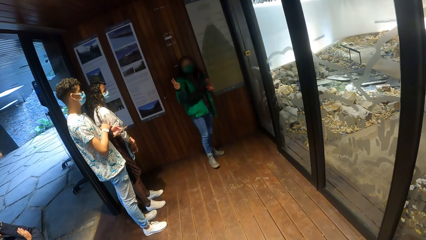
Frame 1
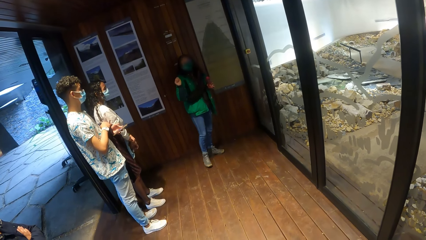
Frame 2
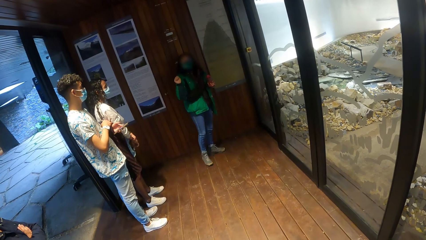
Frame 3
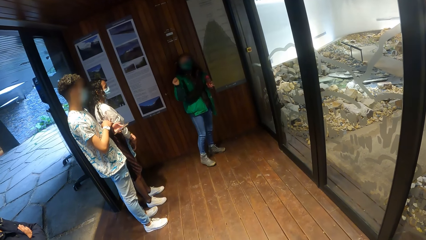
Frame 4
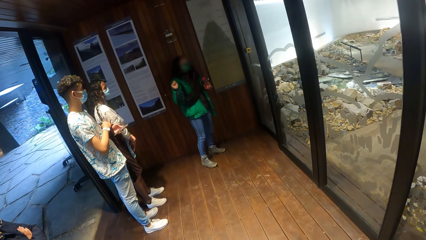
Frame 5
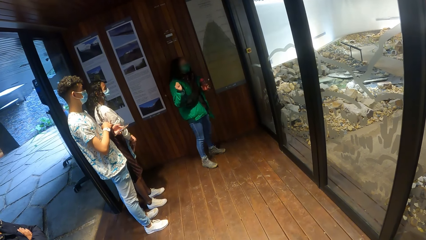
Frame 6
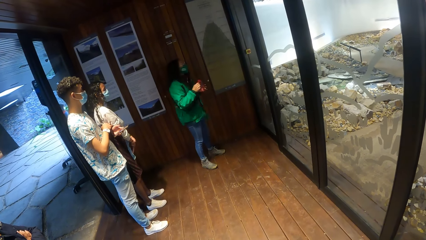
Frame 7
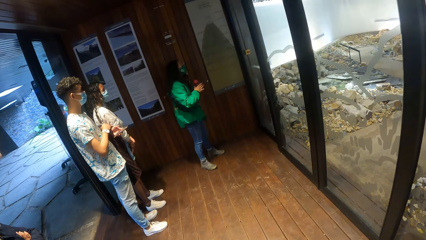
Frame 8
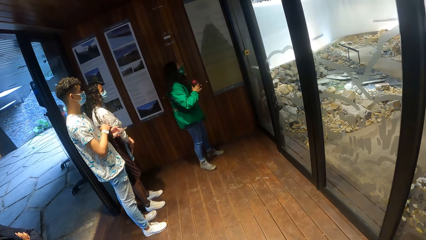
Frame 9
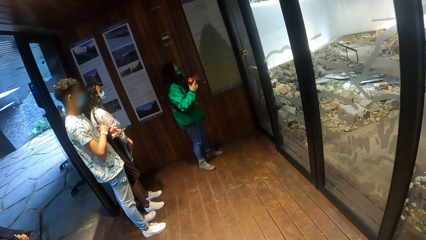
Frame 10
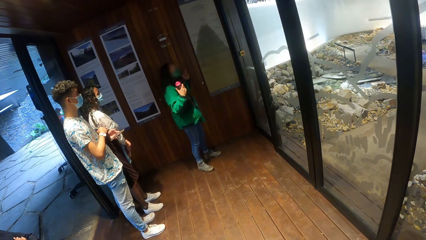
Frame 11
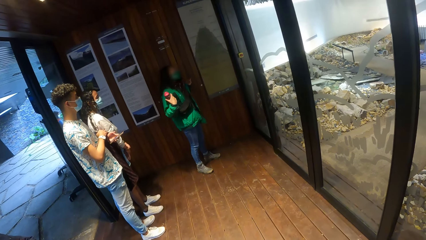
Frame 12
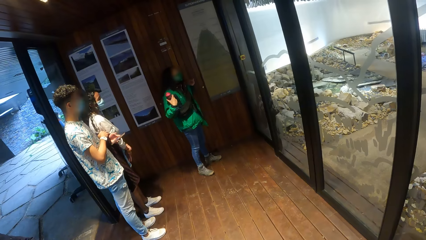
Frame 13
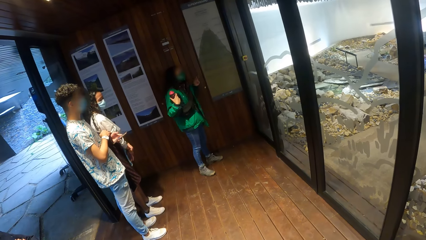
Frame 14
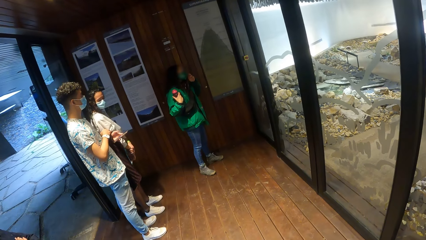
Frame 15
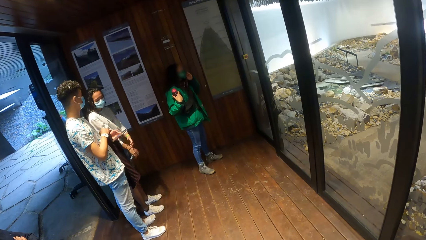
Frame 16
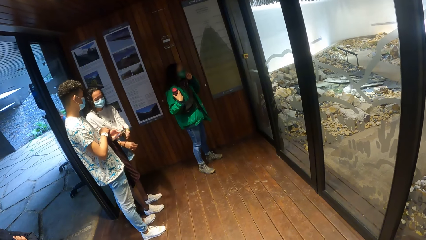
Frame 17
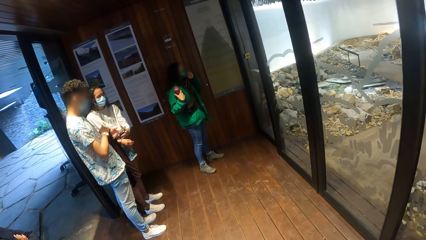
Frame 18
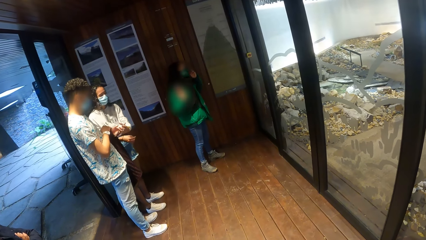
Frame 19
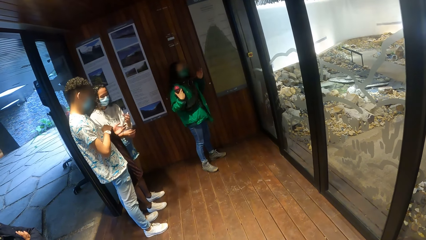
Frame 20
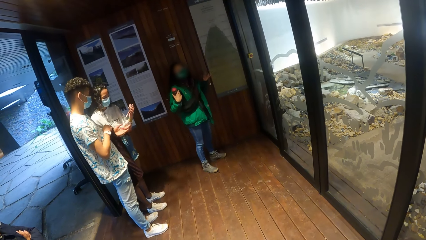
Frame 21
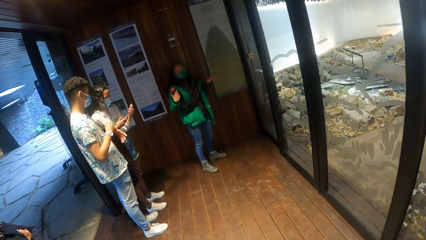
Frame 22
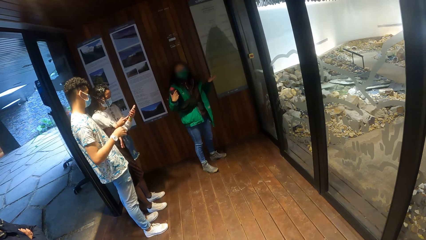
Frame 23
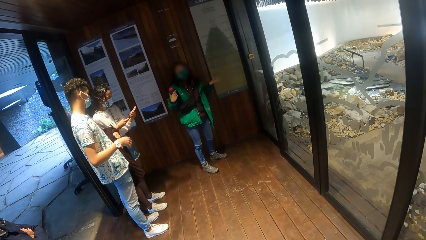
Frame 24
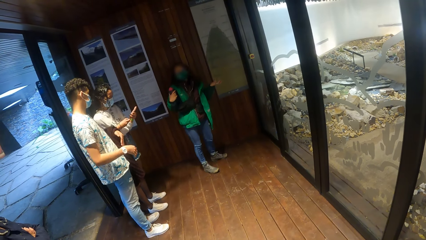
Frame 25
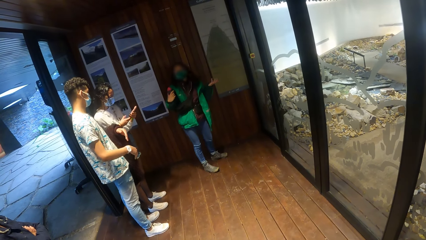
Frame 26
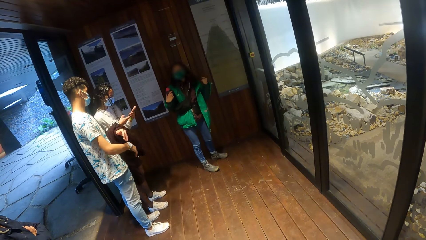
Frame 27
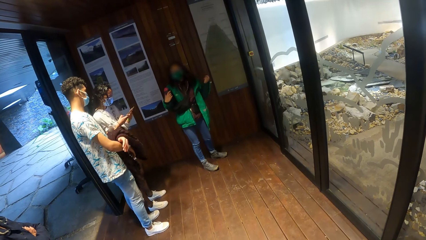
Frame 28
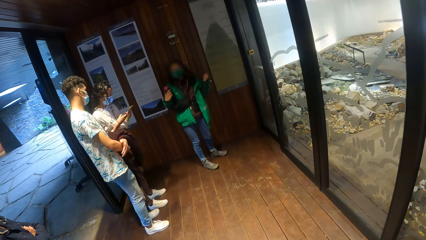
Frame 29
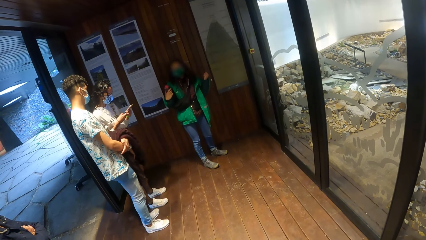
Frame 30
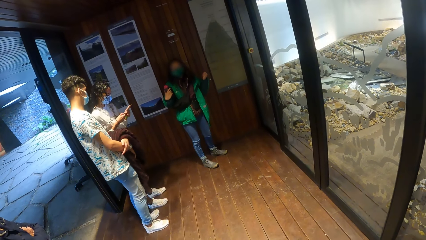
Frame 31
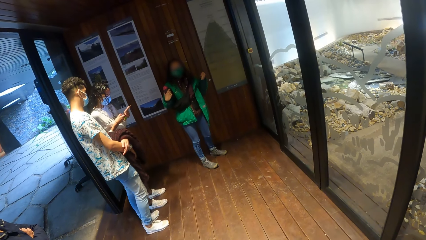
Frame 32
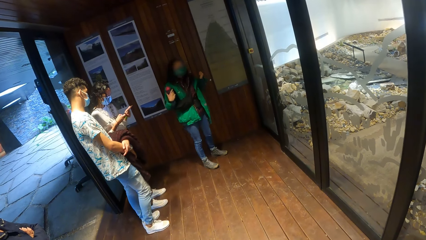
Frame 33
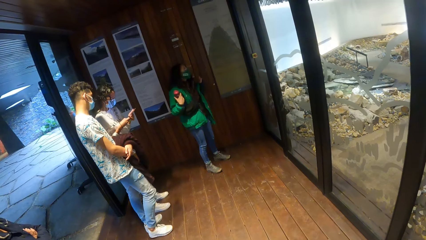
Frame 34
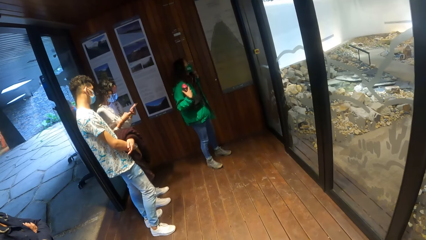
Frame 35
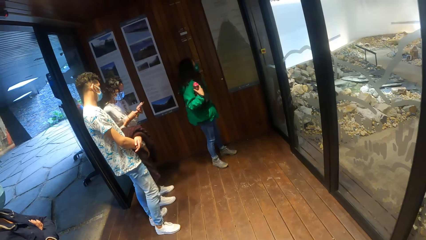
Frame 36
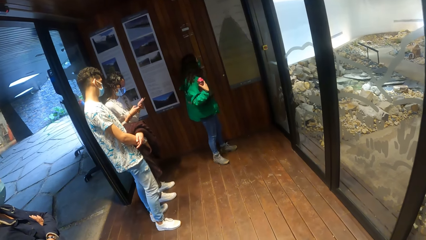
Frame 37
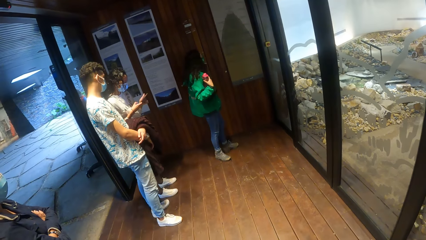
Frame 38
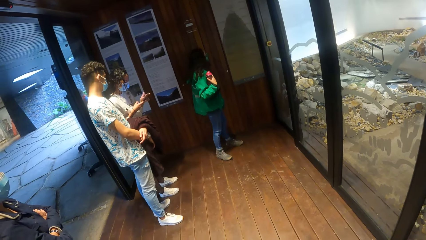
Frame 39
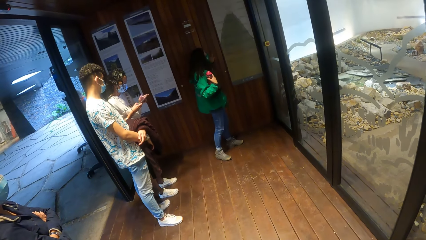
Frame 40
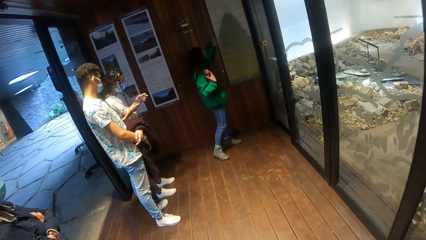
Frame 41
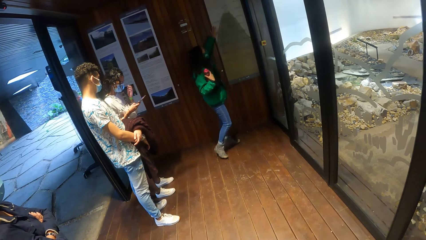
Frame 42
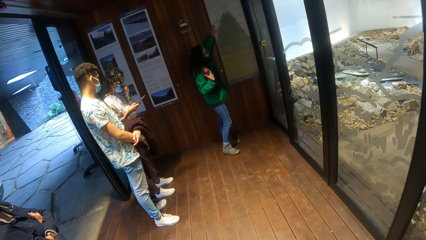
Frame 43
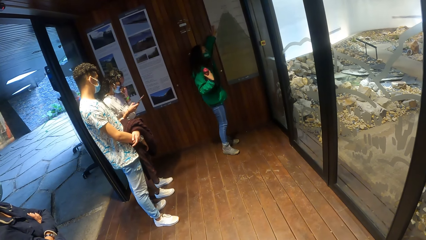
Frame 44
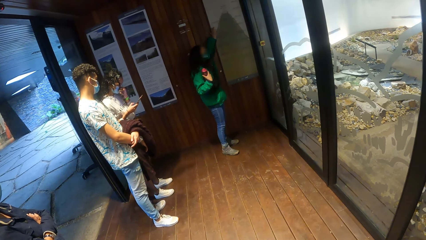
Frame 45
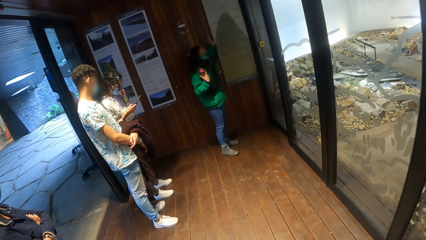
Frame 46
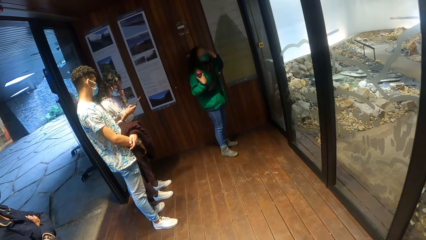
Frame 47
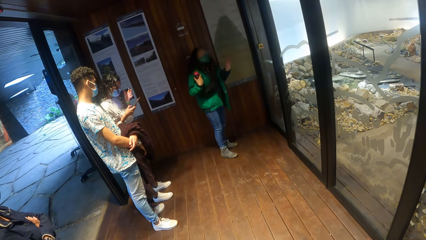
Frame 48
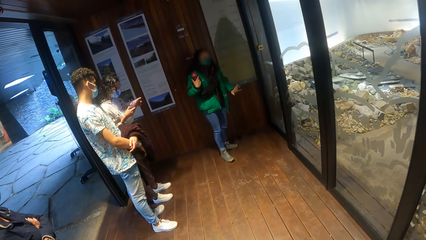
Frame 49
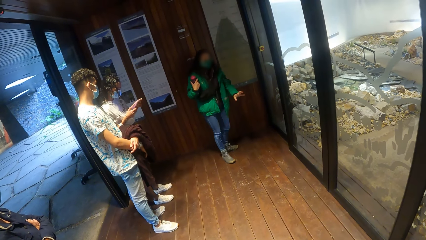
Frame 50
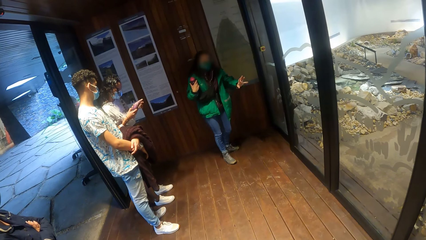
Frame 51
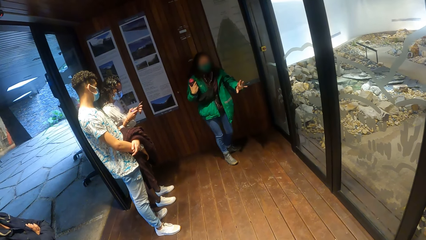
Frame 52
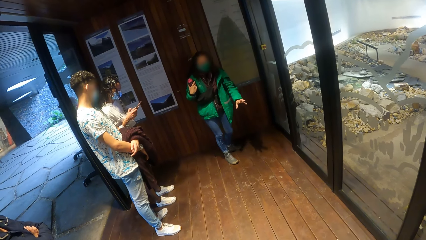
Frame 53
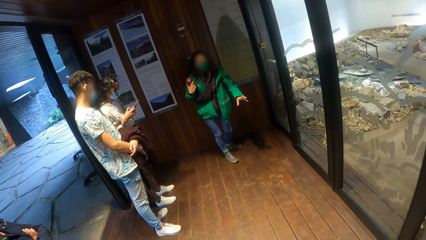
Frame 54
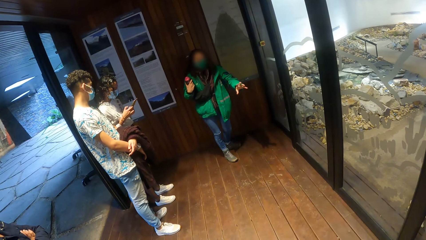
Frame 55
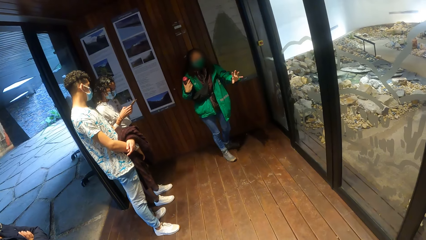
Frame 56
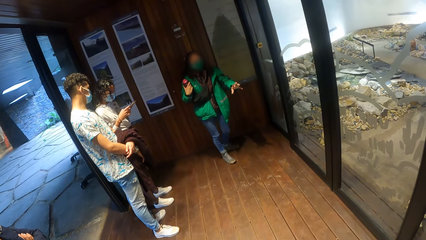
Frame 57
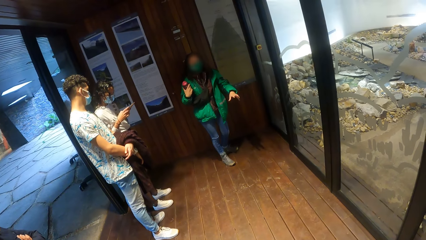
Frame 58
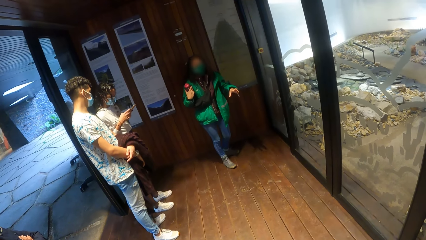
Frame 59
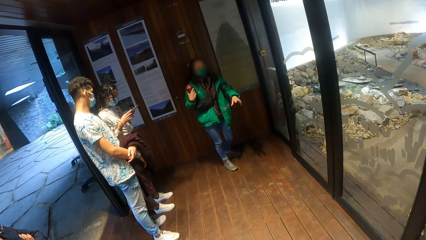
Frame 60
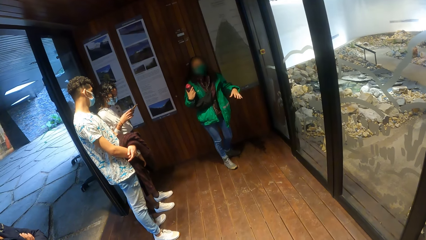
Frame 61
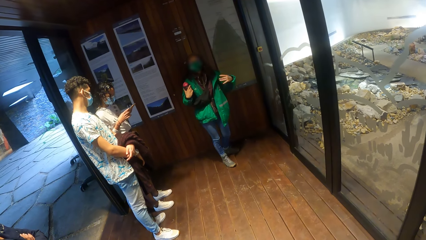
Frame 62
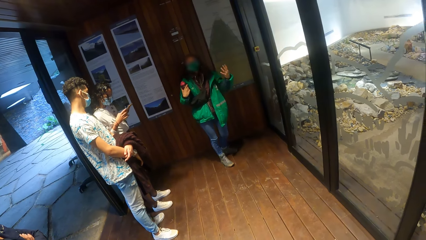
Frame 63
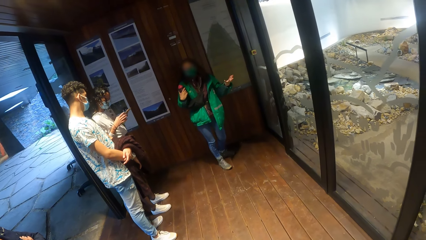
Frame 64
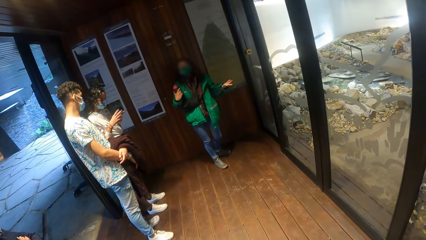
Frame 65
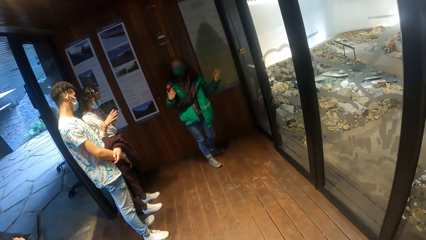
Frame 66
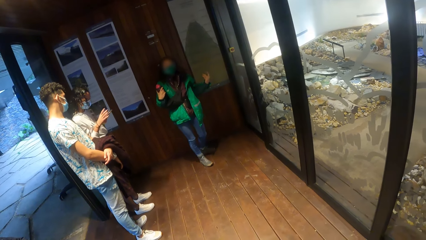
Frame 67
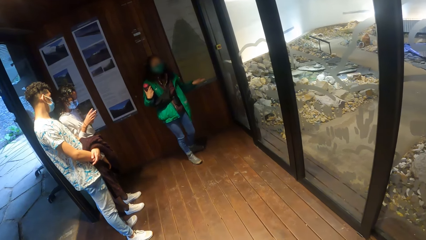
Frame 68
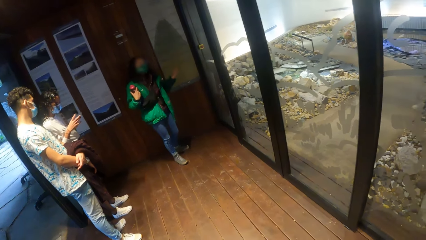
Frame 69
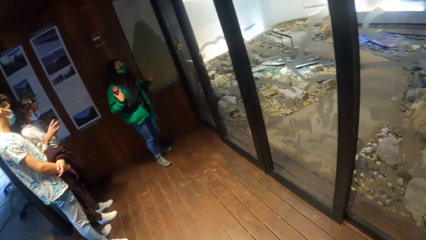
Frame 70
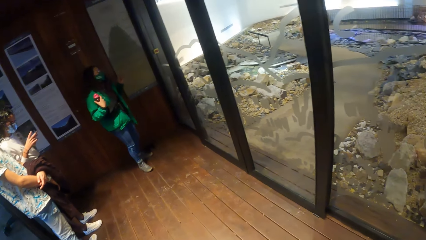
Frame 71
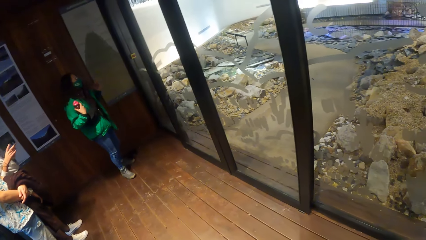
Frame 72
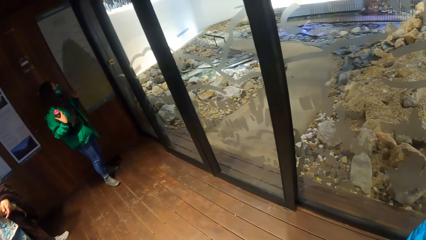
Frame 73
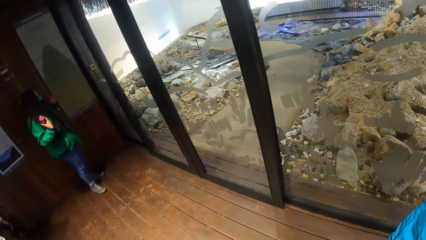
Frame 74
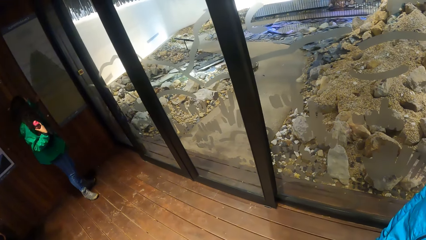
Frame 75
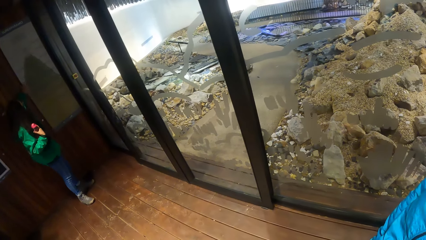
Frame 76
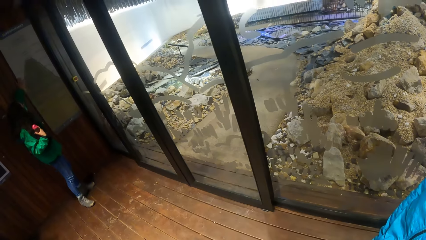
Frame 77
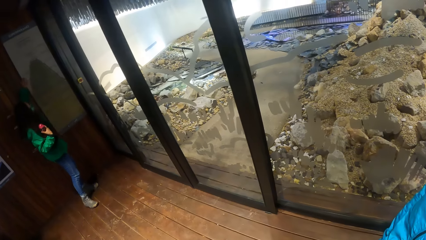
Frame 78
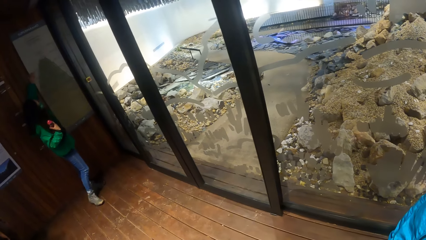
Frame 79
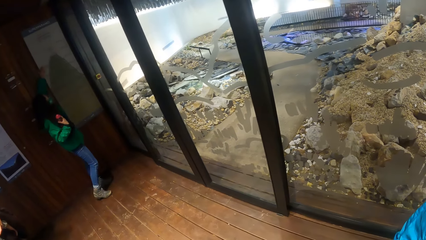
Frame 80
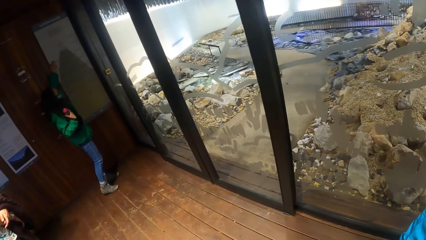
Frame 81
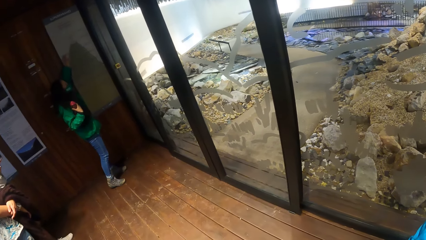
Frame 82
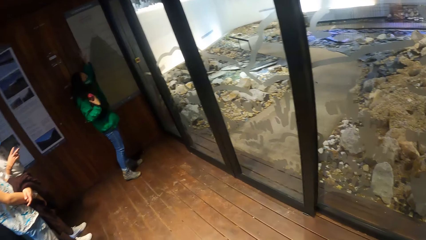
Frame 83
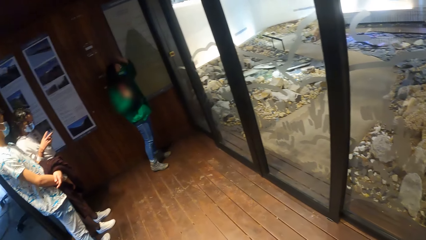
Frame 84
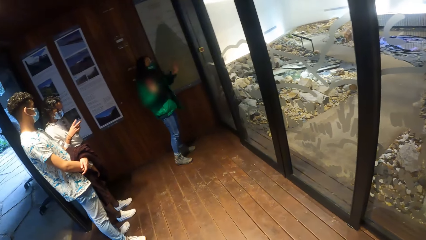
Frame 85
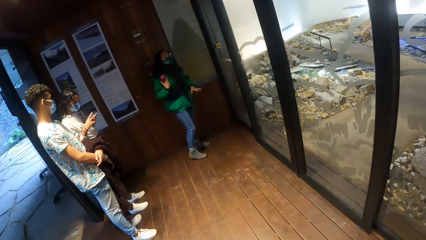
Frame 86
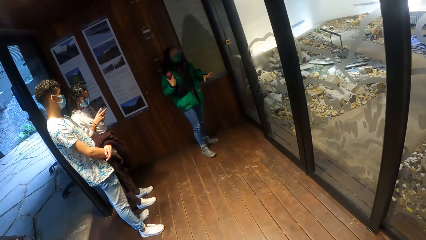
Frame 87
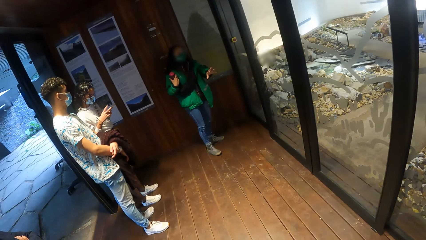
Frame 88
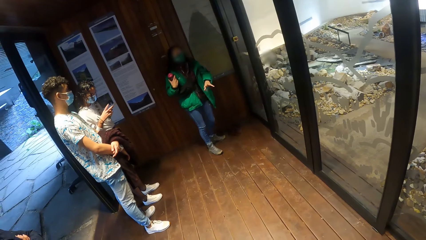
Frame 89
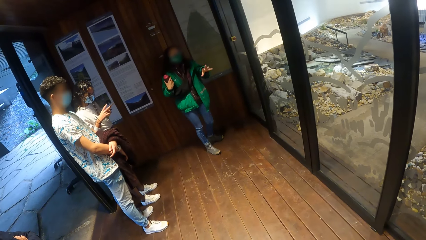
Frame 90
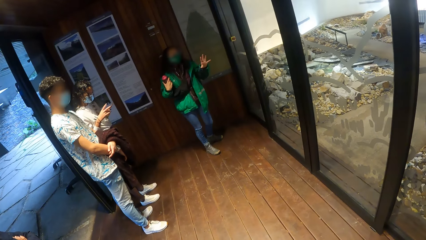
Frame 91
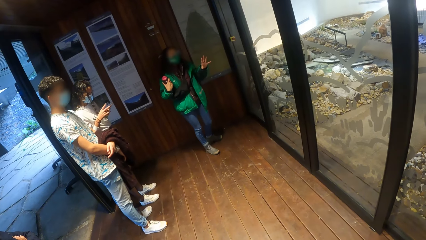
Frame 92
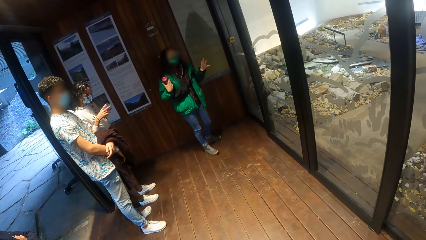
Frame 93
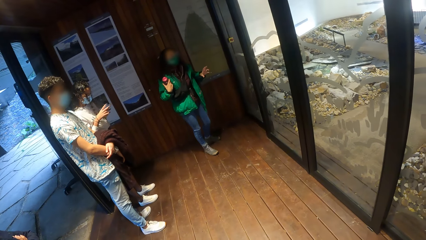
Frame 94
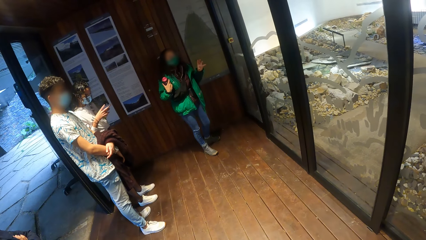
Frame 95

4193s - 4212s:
The woman passed a water bottle from her left hand to her right hand. Another woman takes a phone from a man's left hand in her left hand. The other woman operates the phone with her hands. The other woman adjusts a nose mask on her face with her left hand. The camera wearer looks through the window.
